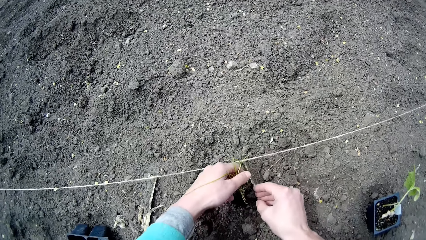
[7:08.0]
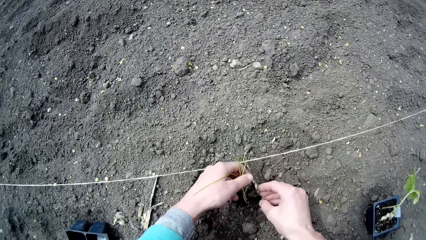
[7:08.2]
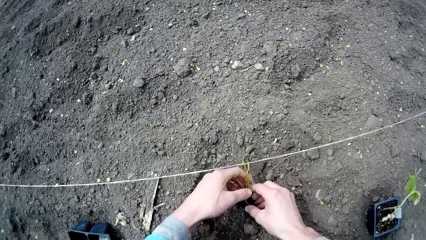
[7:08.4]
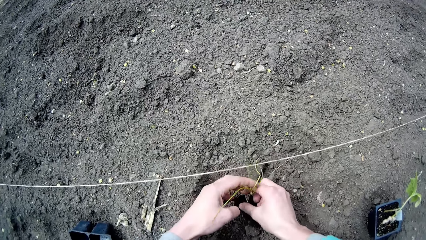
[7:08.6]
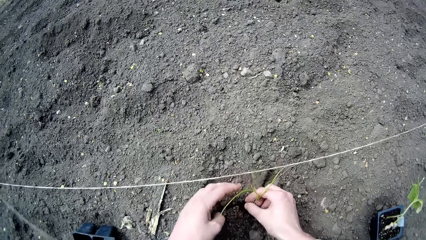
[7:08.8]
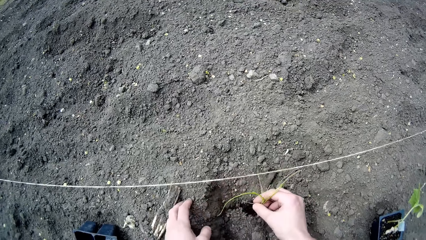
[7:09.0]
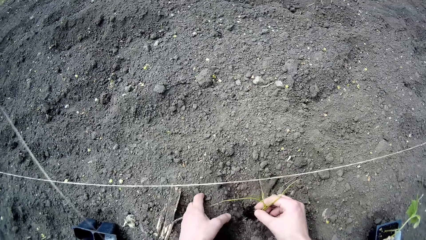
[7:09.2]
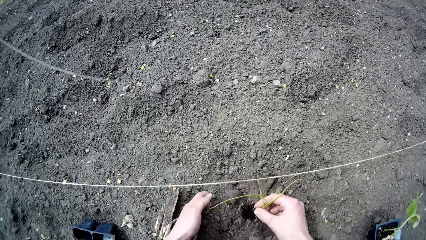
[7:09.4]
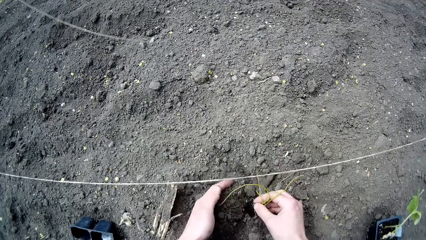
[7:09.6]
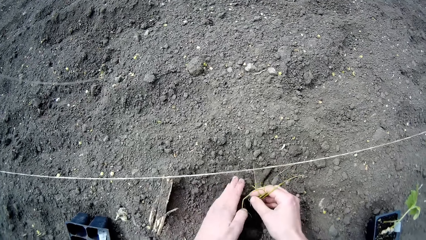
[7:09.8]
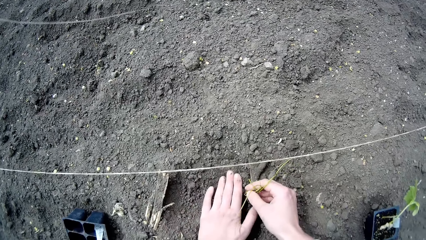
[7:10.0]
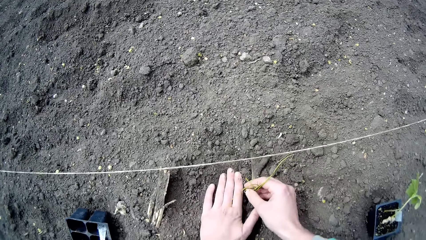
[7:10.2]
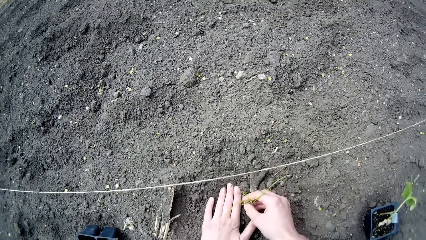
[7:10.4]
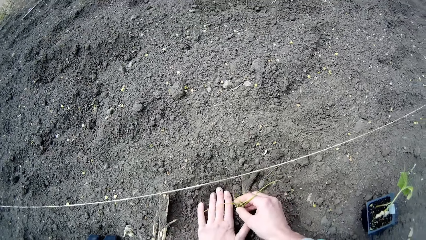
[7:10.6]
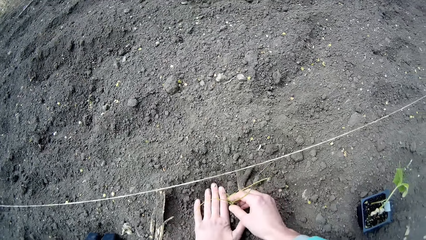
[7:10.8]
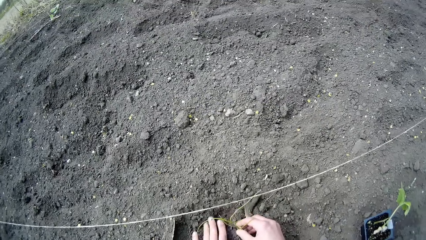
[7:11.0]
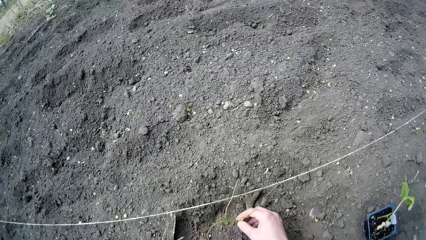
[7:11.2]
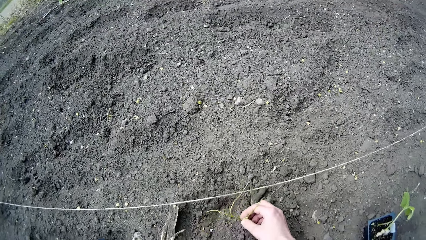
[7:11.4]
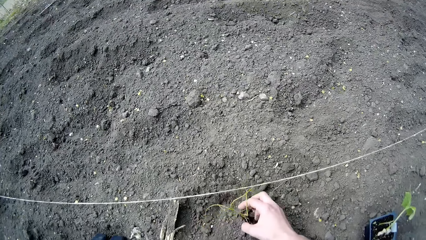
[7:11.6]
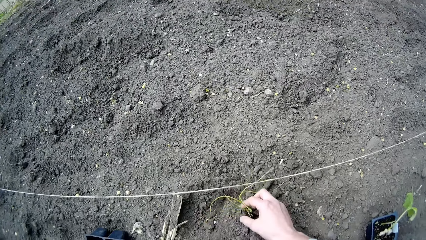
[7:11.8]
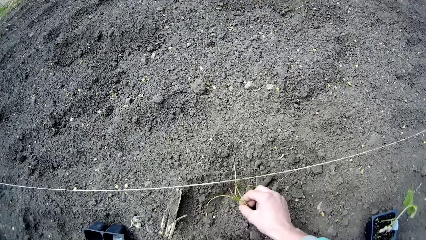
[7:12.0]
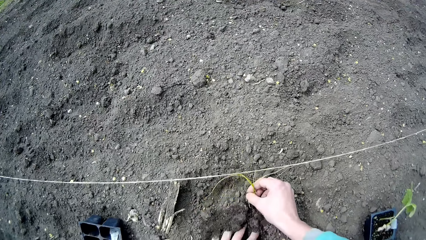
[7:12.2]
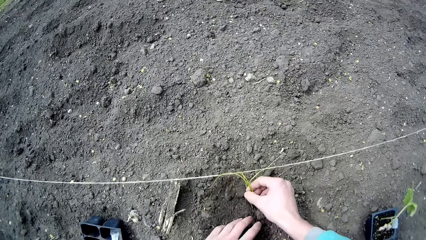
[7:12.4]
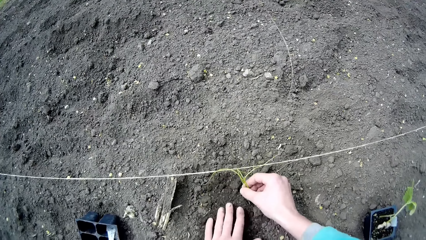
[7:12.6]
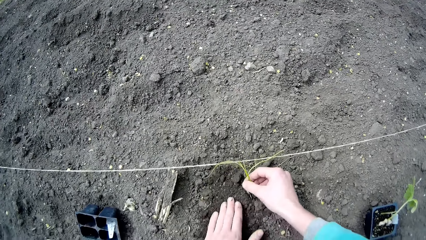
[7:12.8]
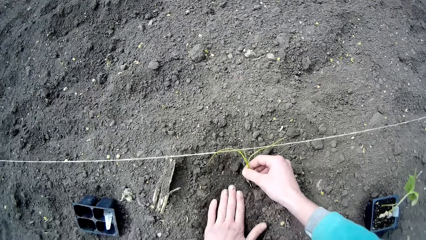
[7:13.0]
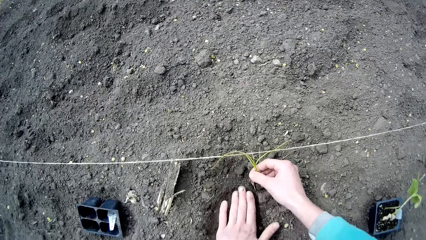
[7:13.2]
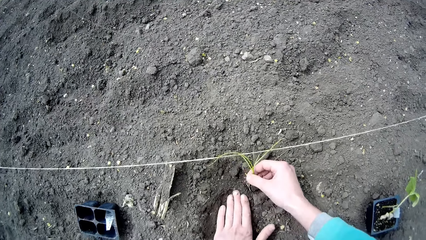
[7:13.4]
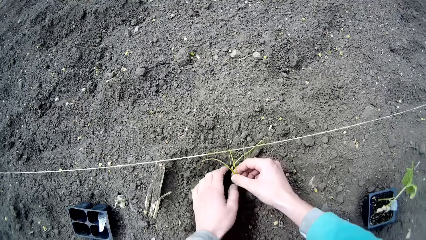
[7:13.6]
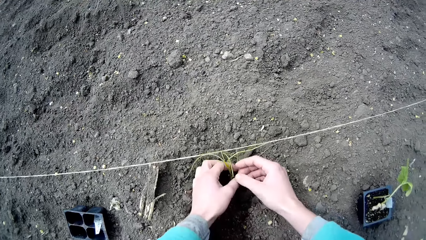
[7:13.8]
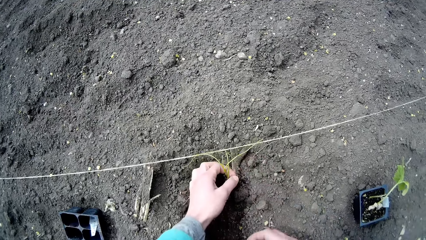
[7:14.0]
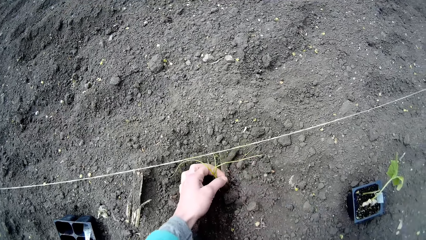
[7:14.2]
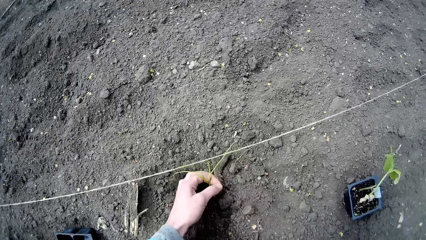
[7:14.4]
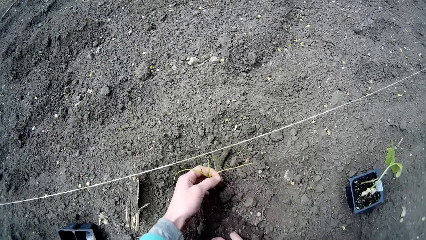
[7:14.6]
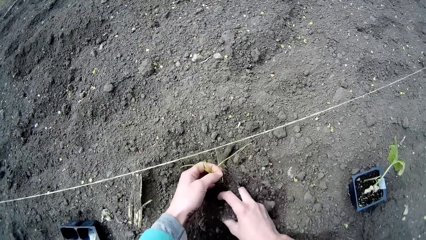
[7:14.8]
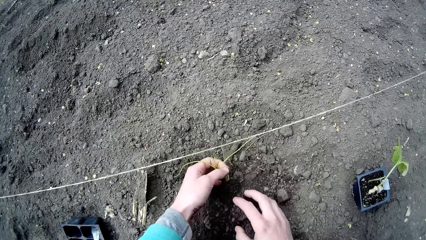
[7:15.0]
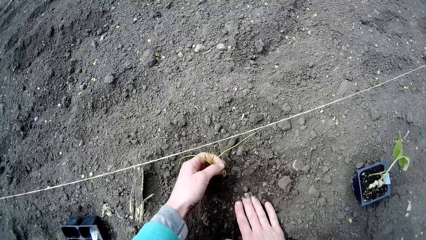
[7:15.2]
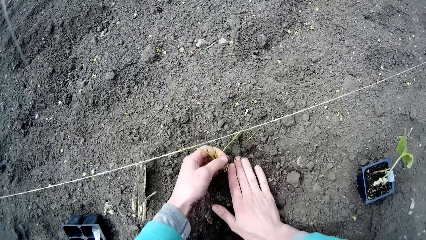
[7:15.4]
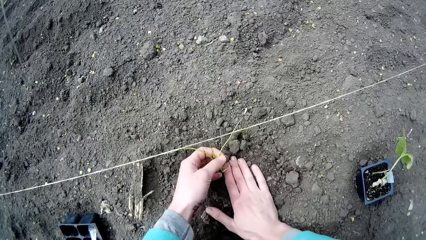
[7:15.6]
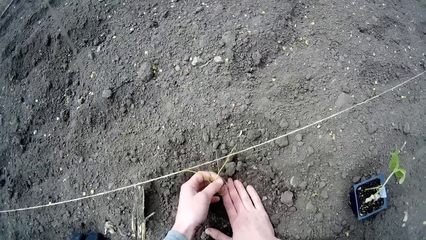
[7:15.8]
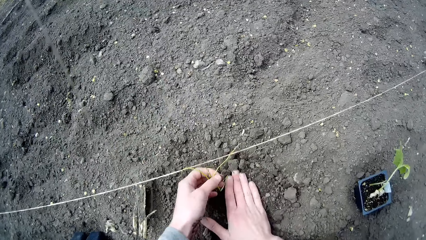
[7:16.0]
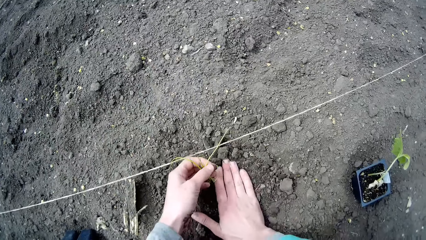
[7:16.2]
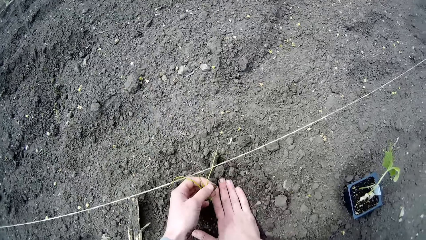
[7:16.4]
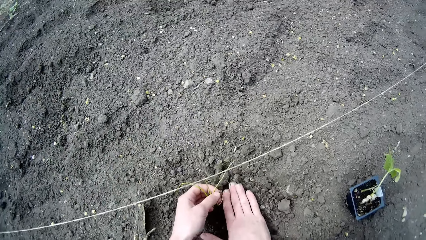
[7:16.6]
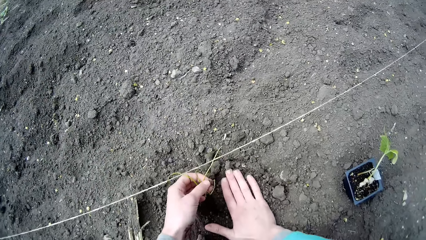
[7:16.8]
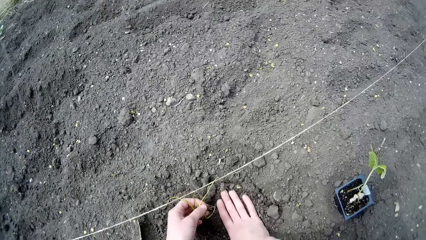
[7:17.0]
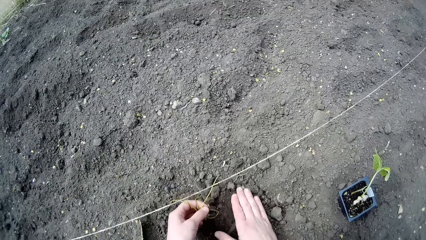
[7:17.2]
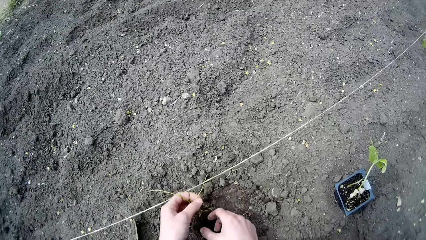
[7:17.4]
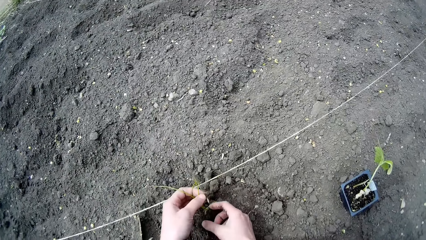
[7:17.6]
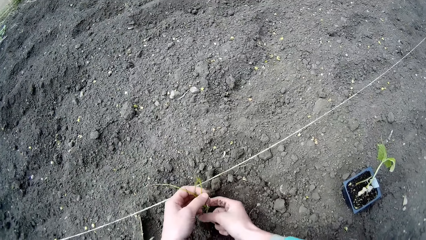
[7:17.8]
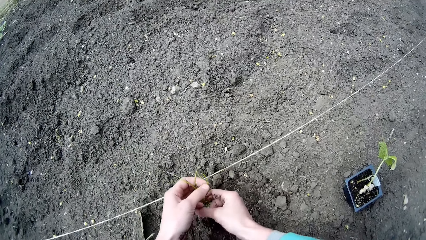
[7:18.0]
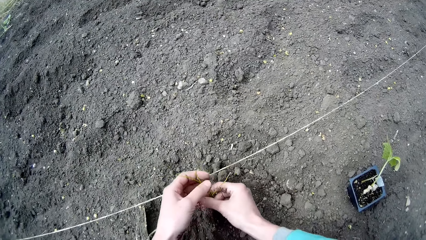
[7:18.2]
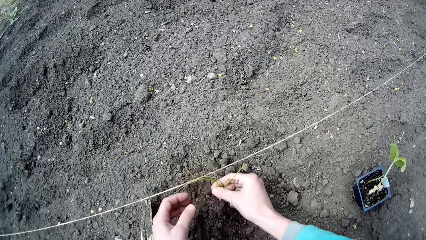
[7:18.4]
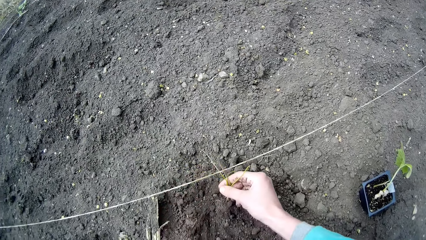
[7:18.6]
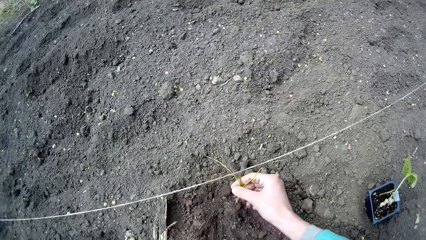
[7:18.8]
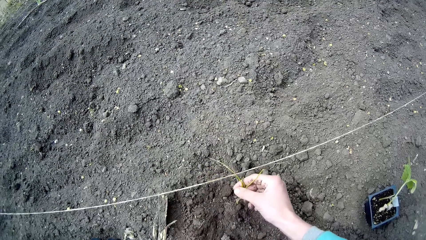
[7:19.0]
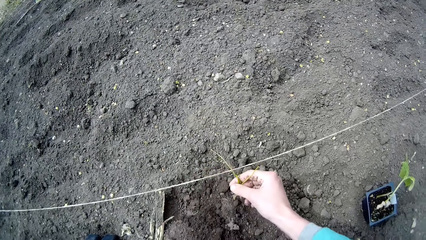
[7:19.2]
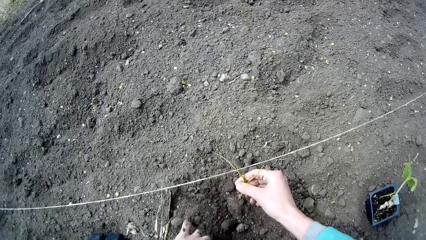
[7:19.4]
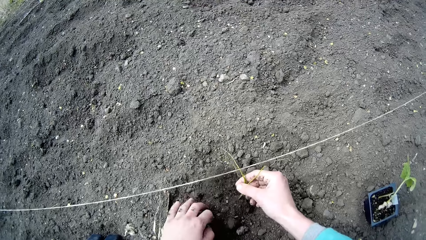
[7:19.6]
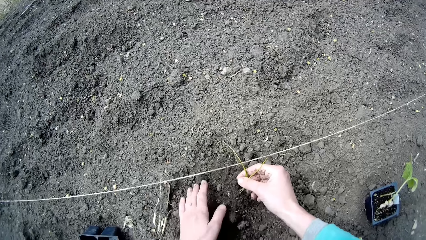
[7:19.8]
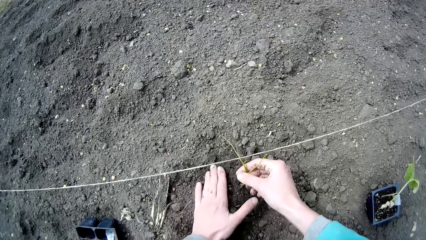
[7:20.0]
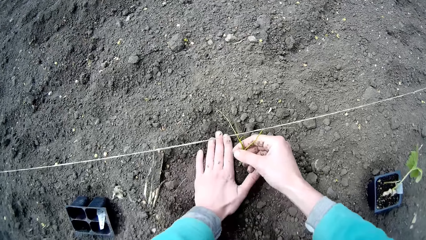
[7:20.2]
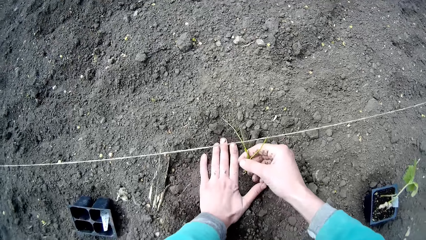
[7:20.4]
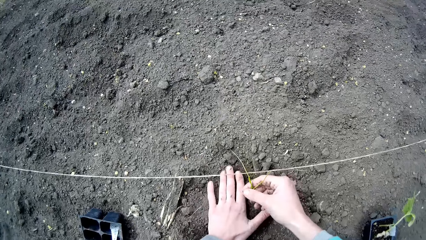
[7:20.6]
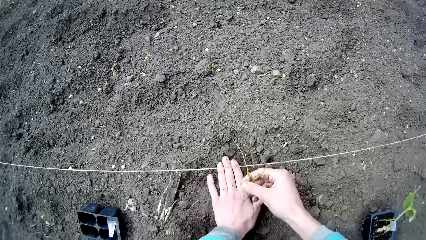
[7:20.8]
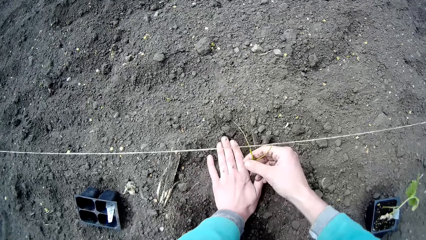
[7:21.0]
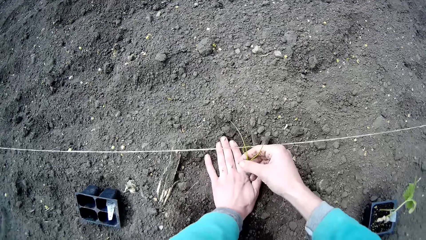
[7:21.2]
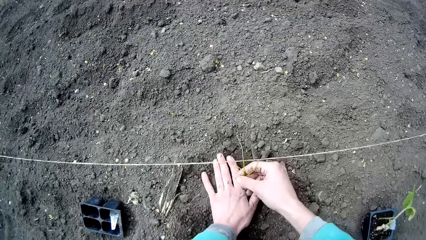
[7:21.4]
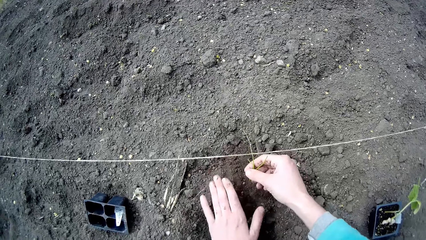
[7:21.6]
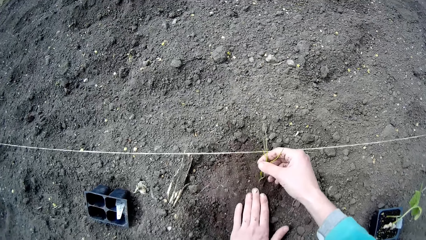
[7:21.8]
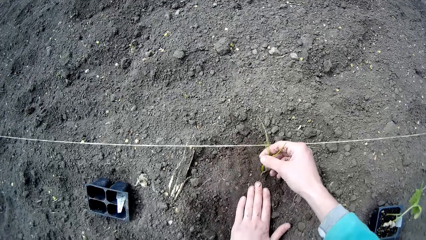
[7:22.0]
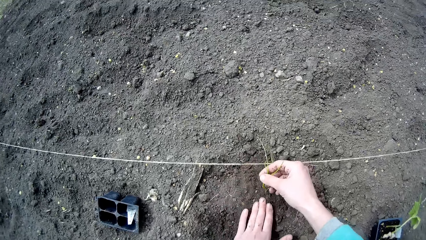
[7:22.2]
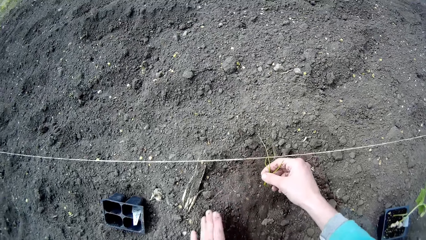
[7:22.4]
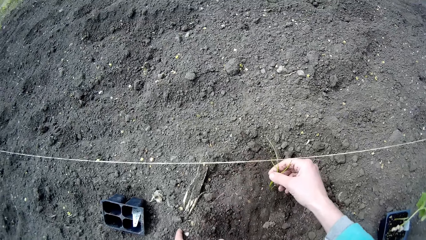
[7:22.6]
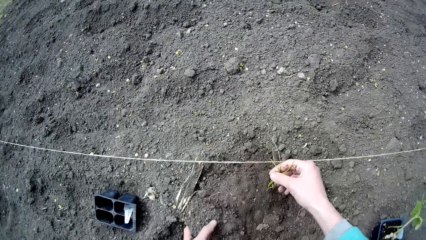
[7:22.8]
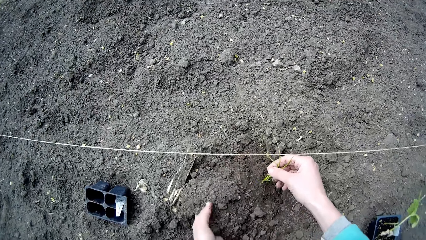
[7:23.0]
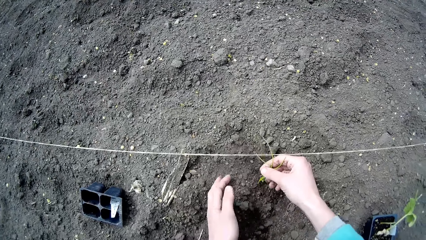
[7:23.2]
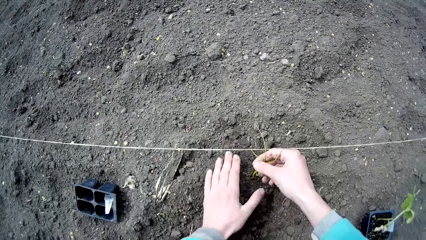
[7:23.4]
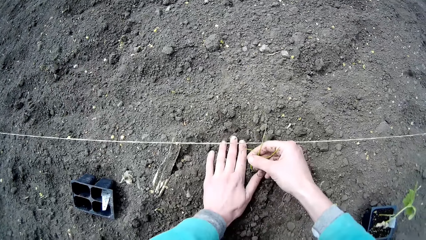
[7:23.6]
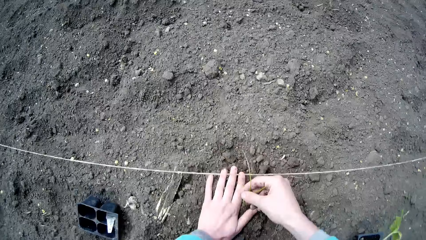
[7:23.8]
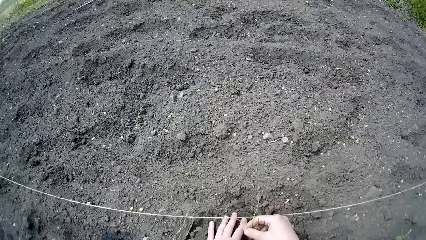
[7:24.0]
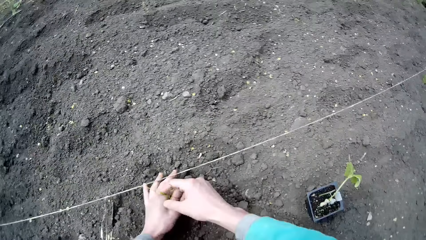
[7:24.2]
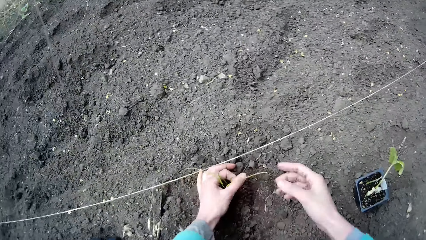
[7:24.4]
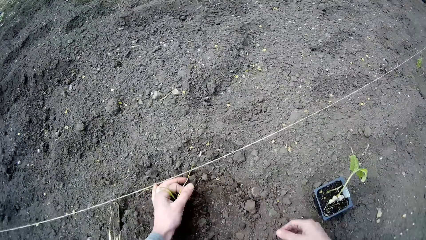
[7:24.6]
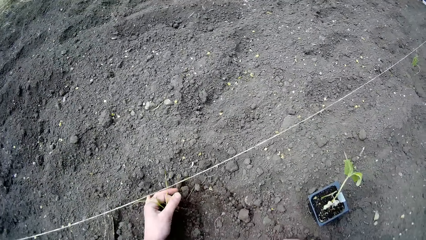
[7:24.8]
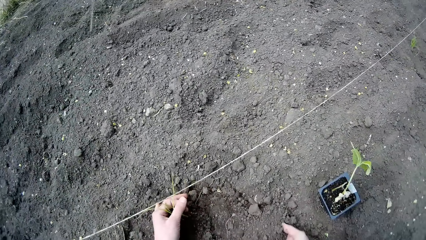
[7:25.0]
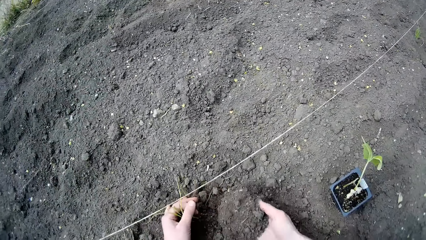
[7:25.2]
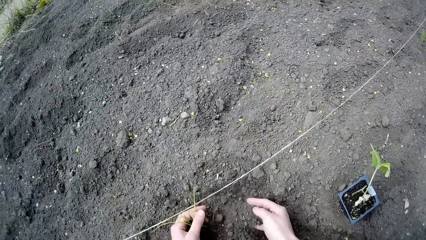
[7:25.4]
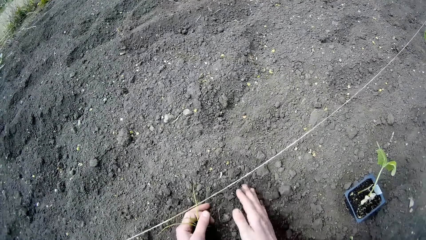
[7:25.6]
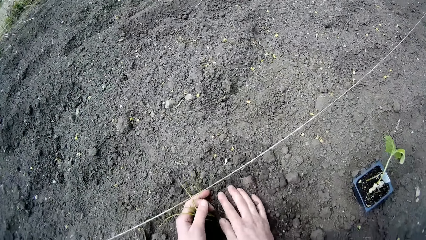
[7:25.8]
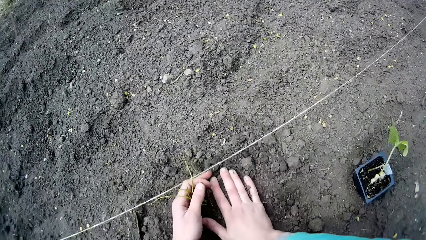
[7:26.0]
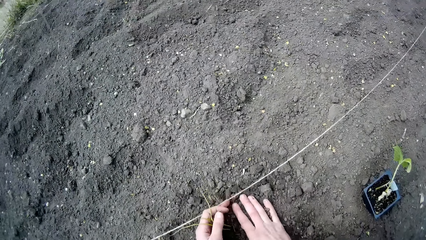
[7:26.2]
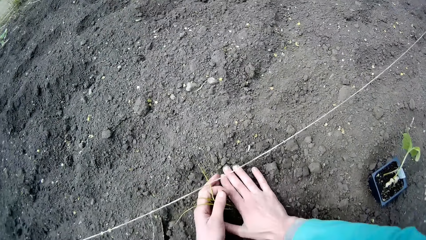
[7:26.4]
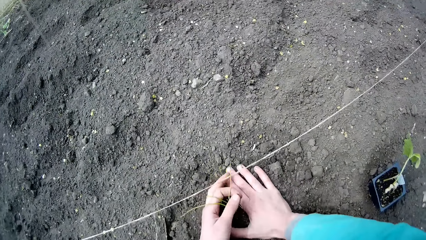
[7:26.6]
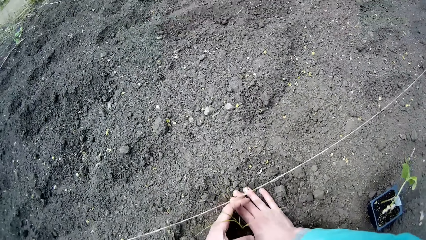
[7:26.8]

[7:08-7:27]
The camera wearer gathers soil over the root of the seedling with her left hand. She gathers soil over the root of the seedling with her right hand. She gathers soil over the root of the seedling with her left hand. She gathers soil over the root of the seedling with her right hand.
